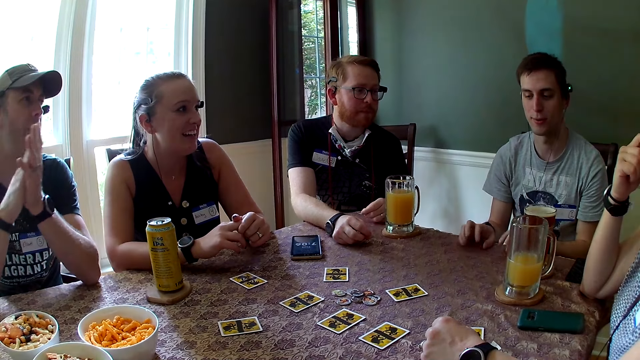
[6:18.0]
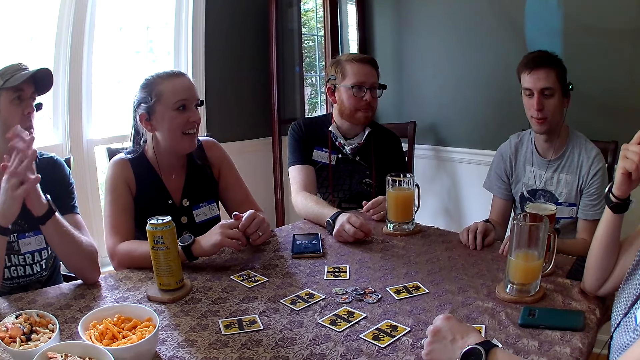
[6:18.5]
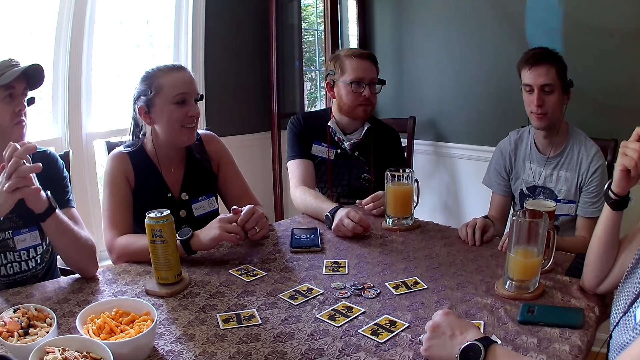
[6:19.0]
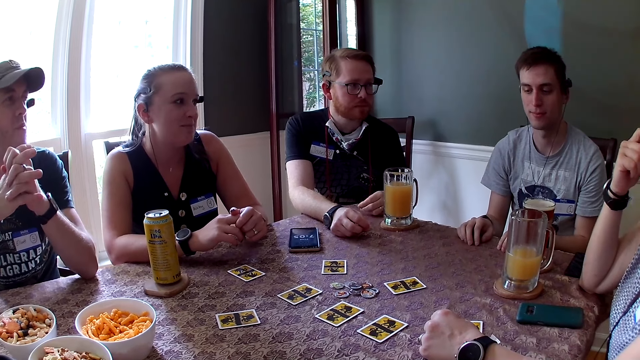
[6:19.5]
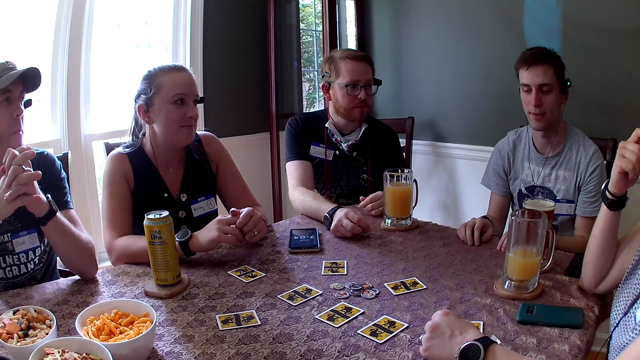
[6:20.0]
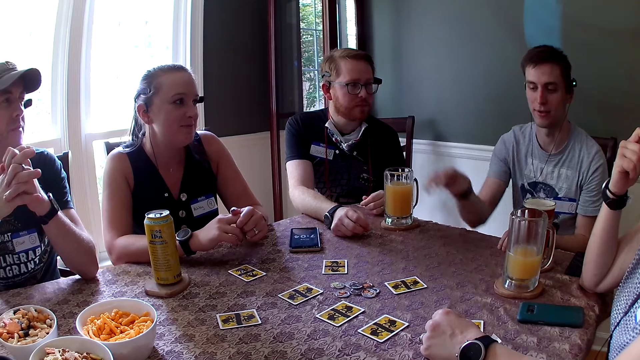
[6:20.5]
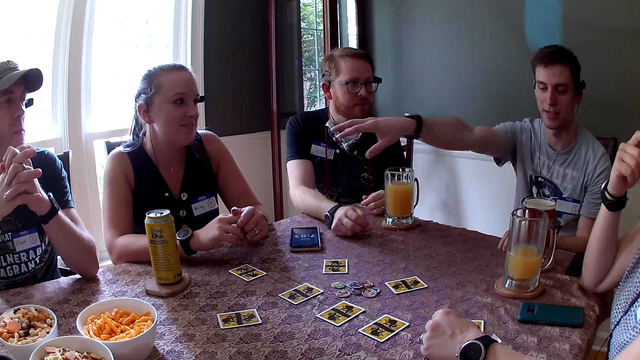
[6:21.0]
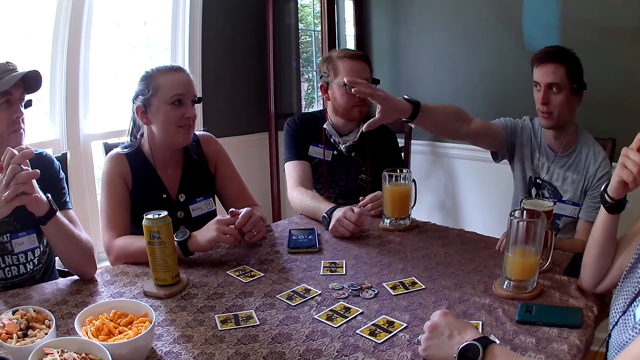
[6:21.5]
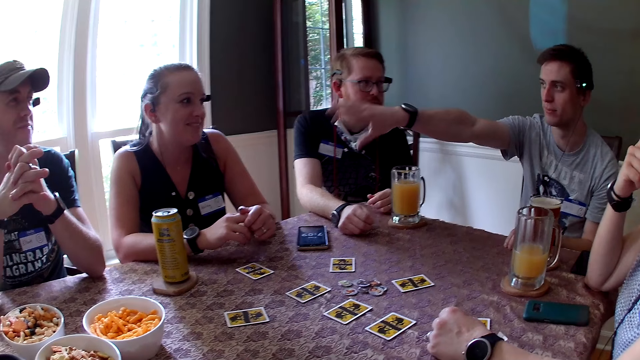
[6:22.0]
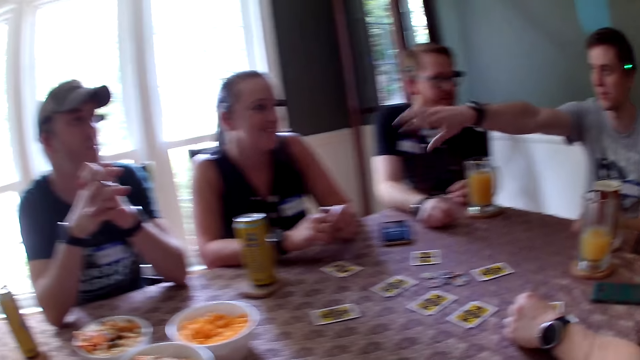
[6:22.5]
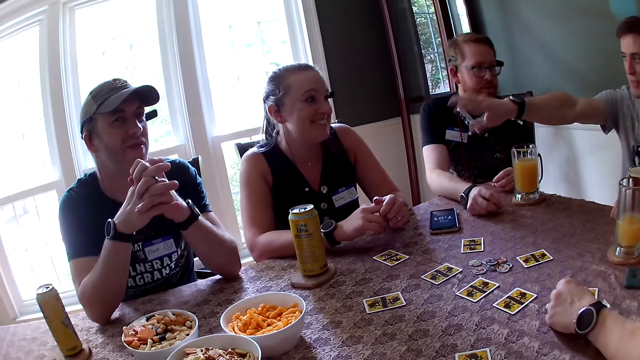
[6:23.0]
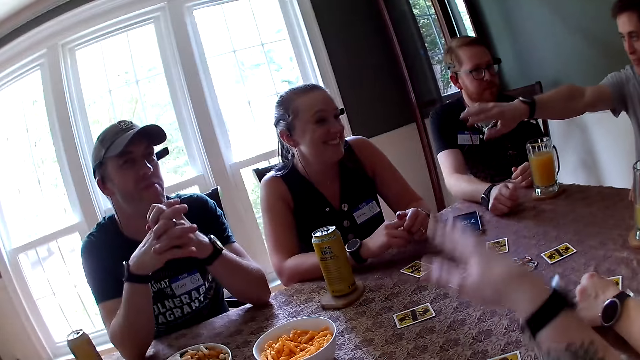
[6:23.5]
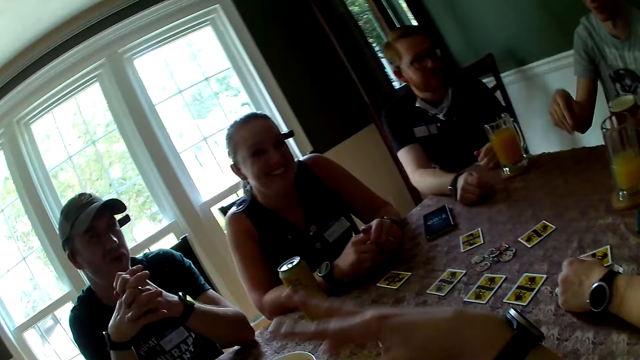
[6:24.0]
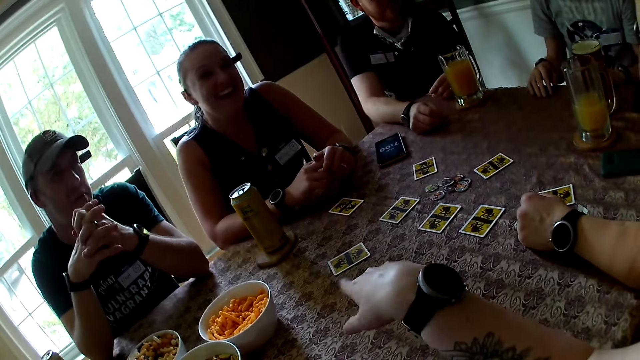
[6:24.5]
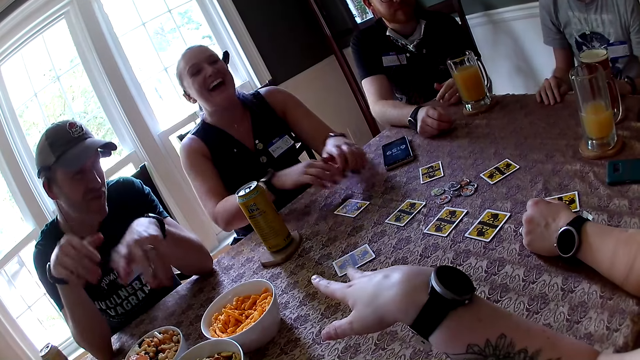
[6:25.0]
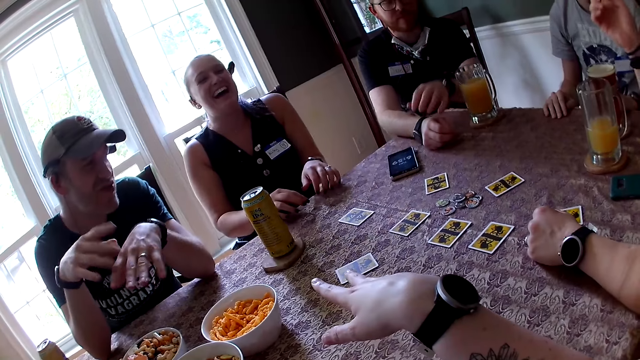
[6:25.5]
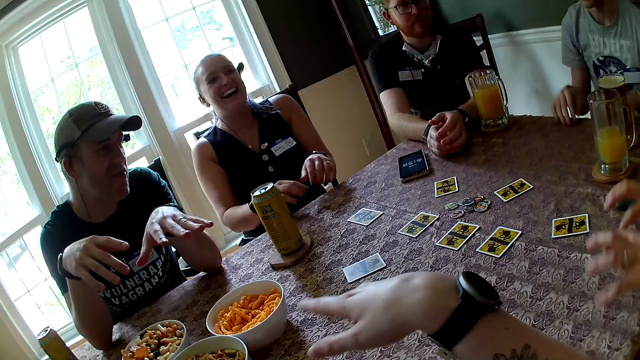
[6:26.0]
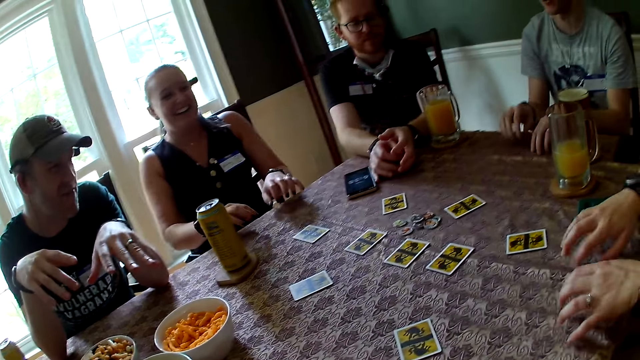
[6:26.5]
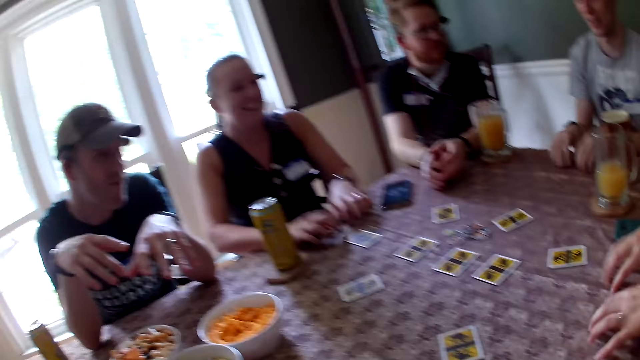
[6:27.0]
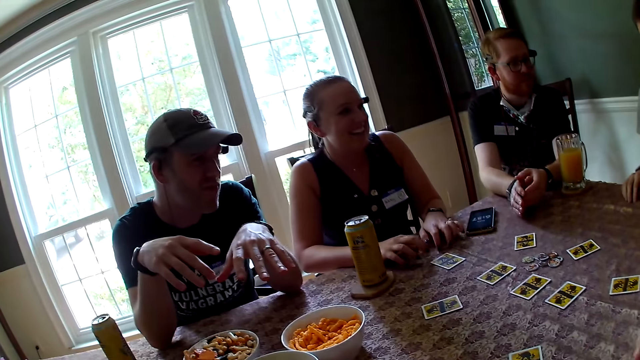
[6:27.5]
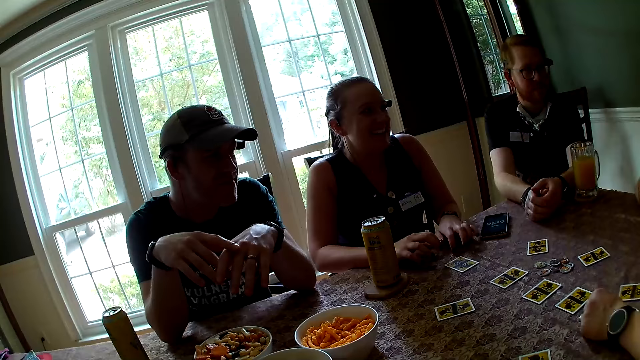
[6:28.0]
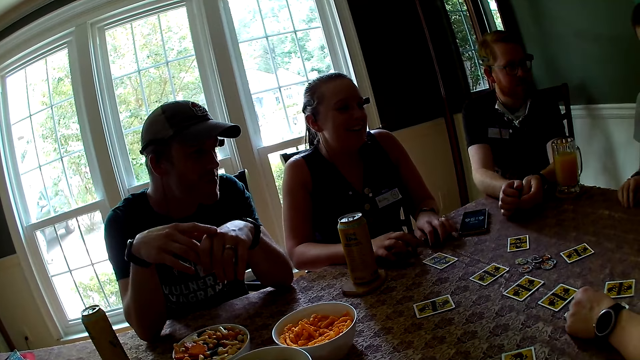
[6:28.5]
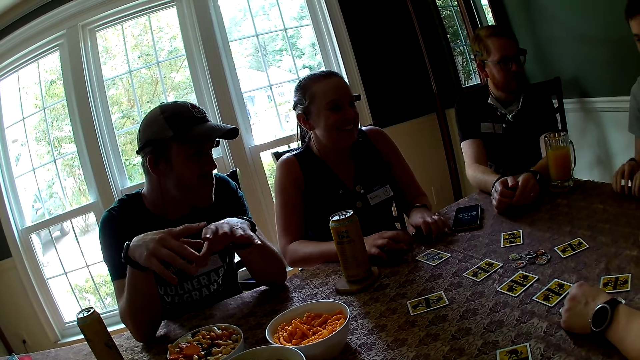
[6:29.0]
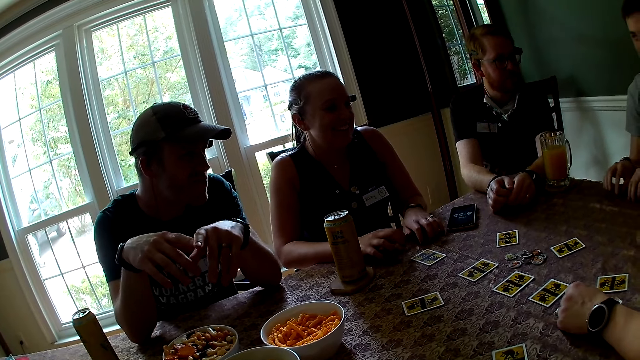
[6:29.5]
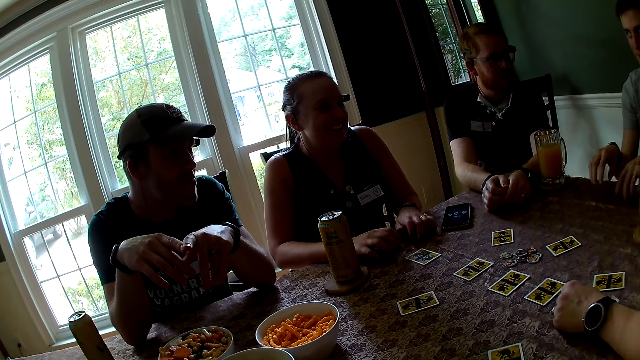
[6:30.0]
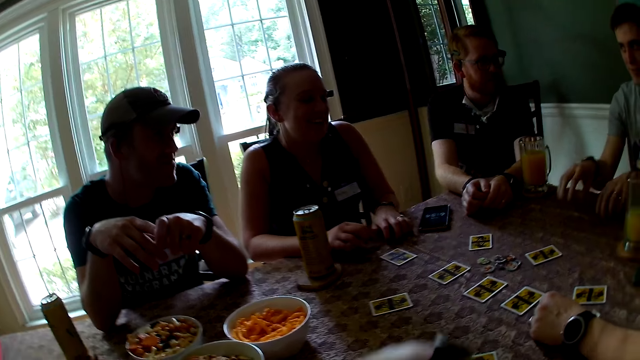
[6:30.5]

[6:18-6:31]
A man talks. Another man locks both hands. The first man stretches his right hand over the table. The camera wearer stretches her right hand over the table. She talks with the first man. The other man waves both hands over the table. A lady laughs. A woman drums on the table with both hands. The first man drums on the table with both hands. Another man gestures out with his hands. Another woman drums on the table with both hands. The first woman places her left hand on the table. The lady taps the table.

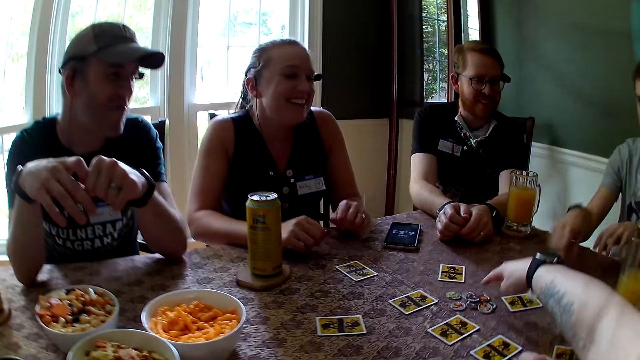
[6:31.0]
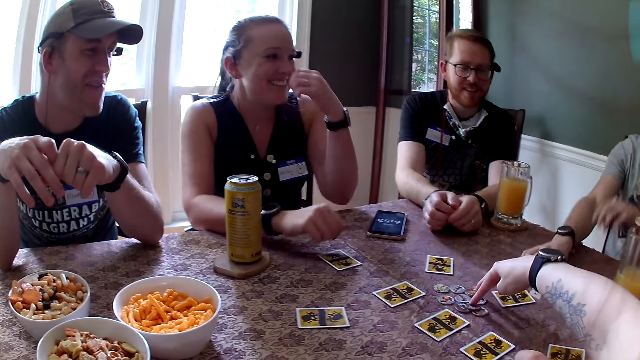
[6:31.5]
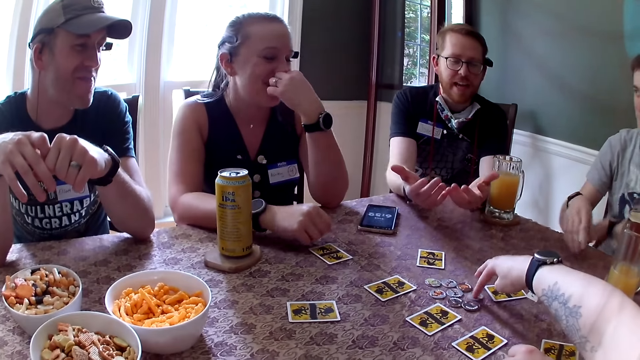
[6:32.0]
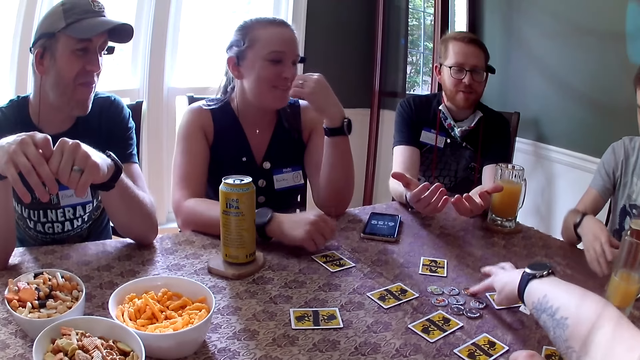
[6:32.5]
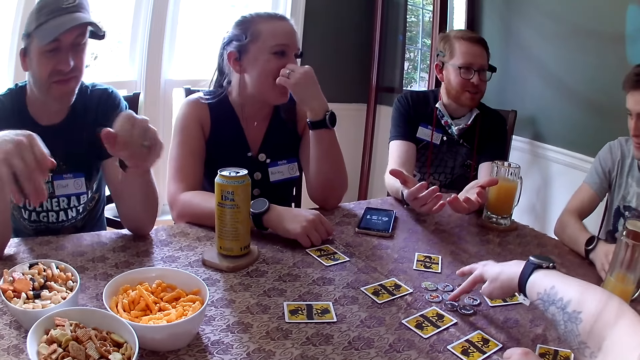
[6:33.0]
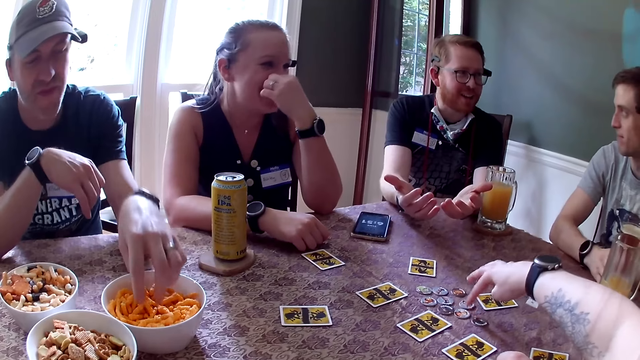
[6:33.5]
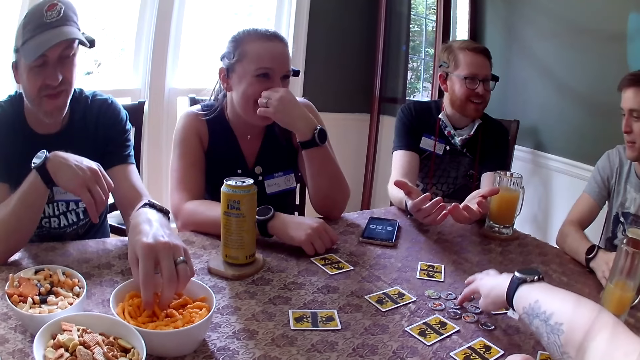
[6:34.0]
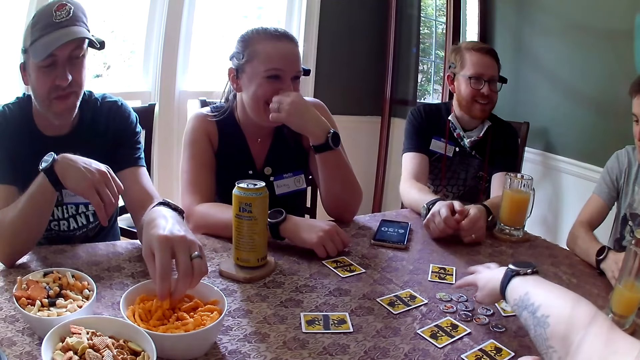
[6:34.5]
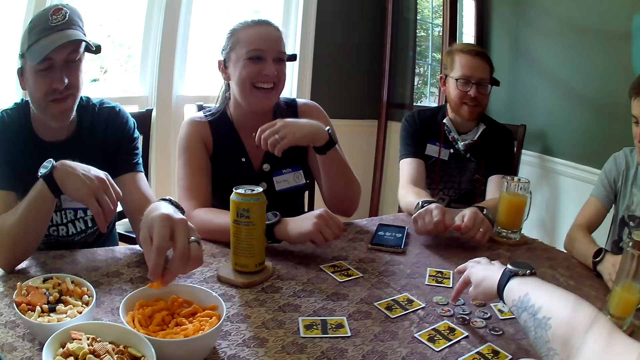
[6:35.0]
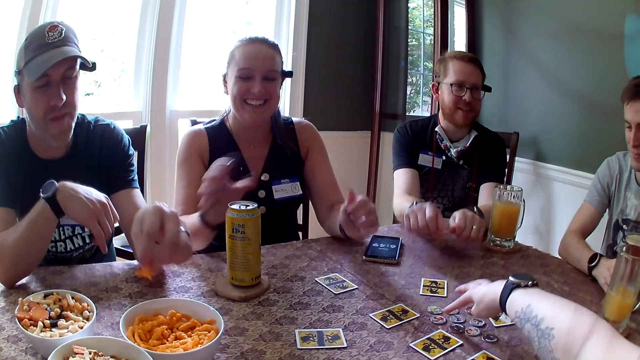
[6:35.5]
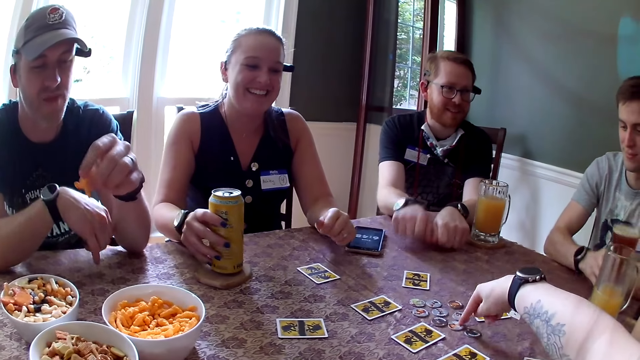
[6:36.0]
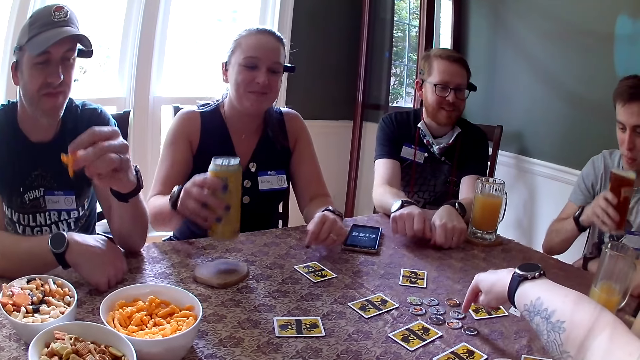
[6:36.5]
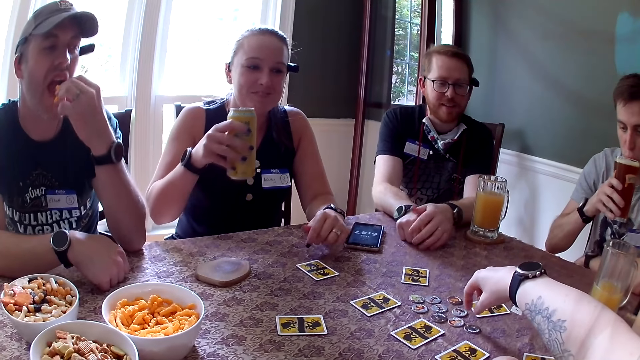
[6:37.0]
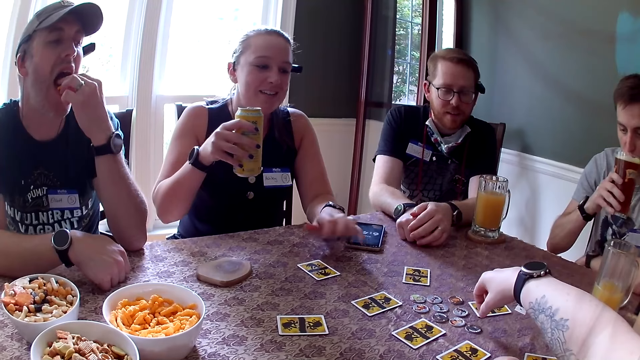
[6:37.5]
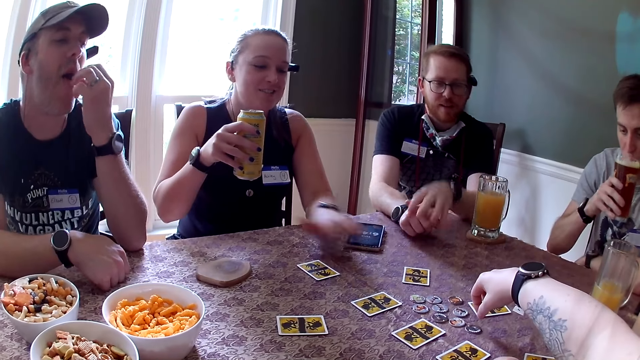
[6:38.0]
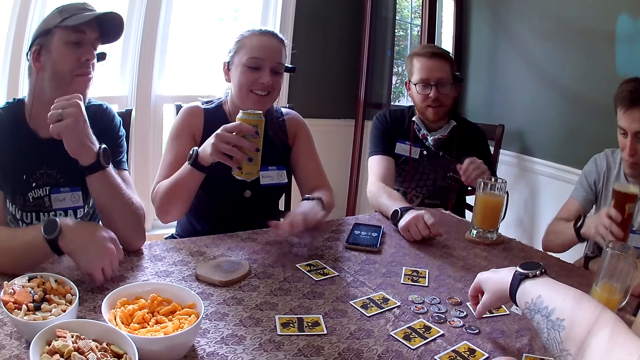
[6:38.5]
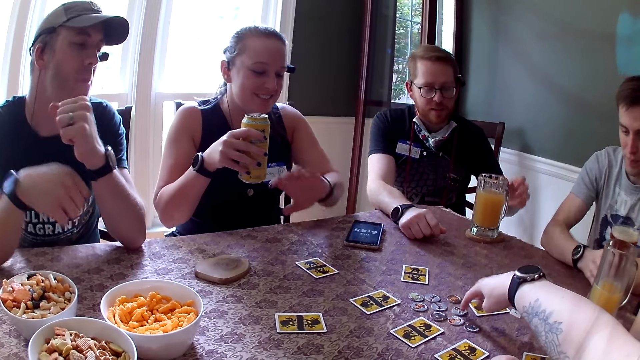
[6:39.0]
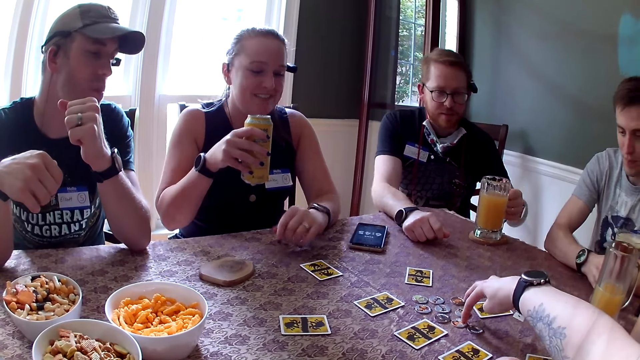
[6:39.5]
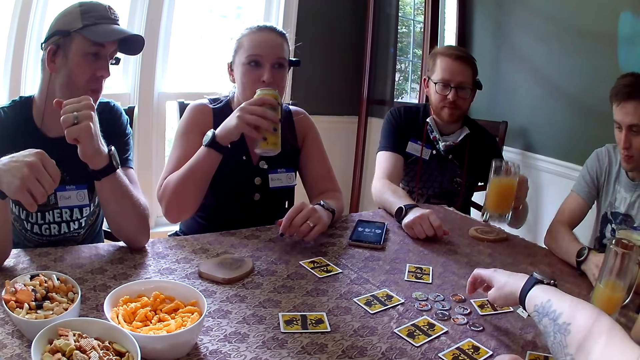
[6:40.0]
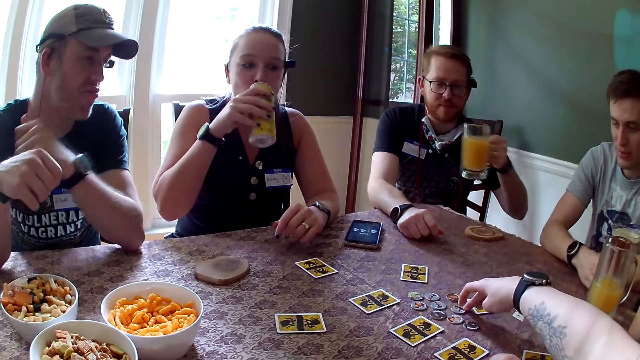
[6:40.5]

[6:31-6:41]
The camera wearer touches some chips on the table with her right hand. She picks up the card. A woman takes both hands off the table, places her right hand on the table, and touches her face with her left hand. A man picks cheese puffs from the bowl on the table with his left hand. The woman picks a can of drink from a coaster on the table with her right hand. Another man drums on the table with both hands. The first man eats the cheese puffs in his left hand. The woman taps the table with her left hand. The other man picks the cup of juice from the coaster with his left hand. The woman holds the drink. She drinks from the can in her right hand.
